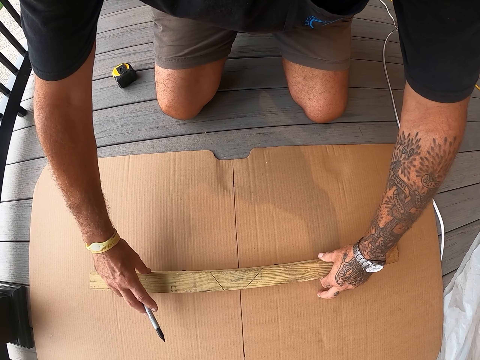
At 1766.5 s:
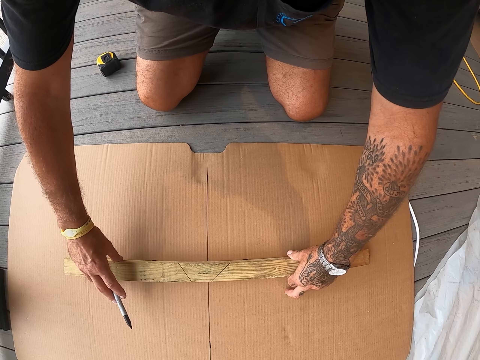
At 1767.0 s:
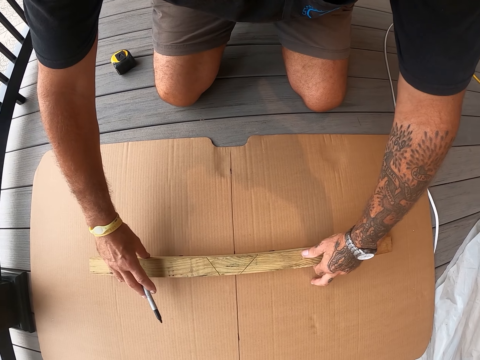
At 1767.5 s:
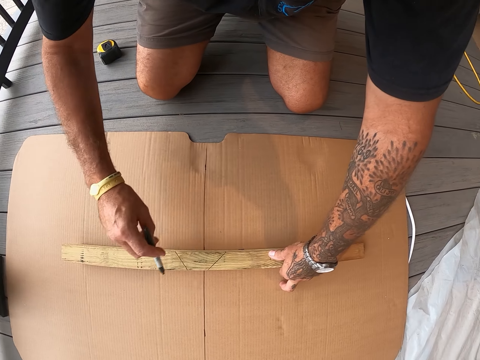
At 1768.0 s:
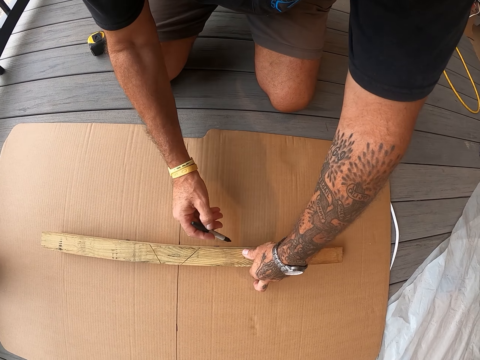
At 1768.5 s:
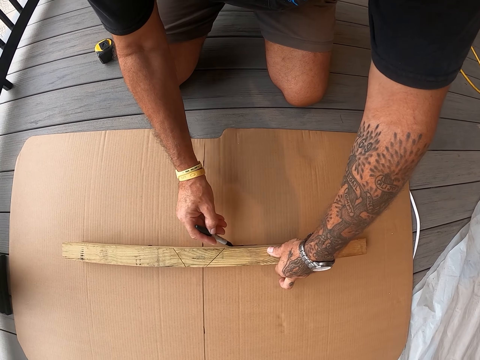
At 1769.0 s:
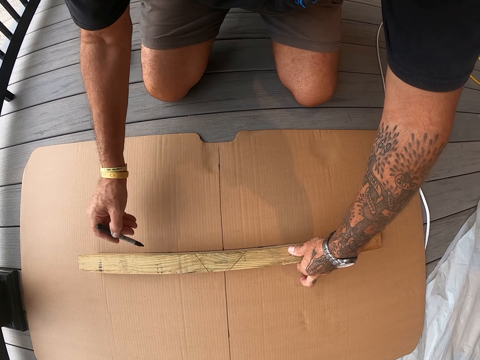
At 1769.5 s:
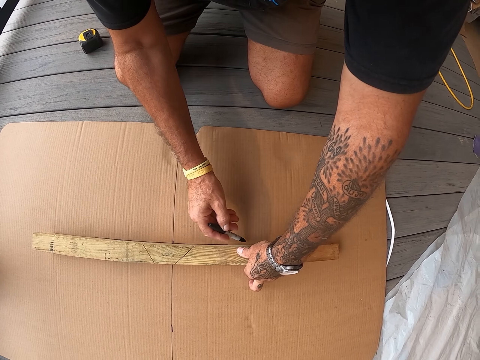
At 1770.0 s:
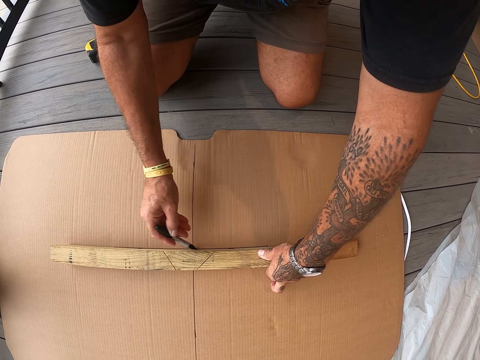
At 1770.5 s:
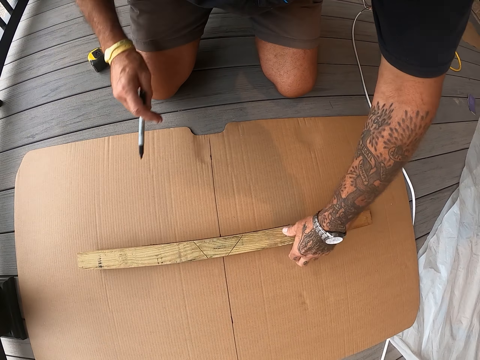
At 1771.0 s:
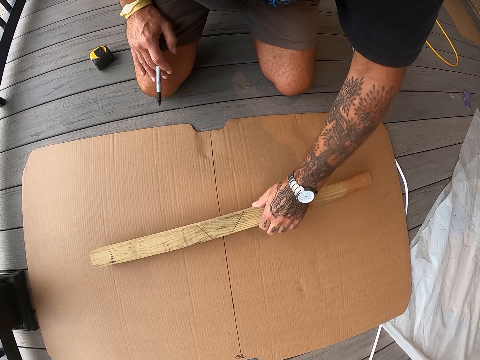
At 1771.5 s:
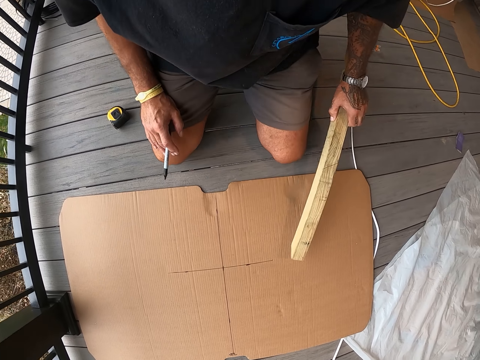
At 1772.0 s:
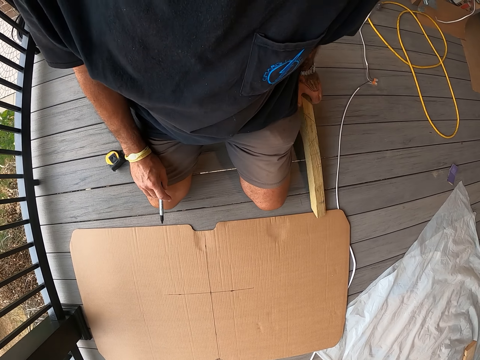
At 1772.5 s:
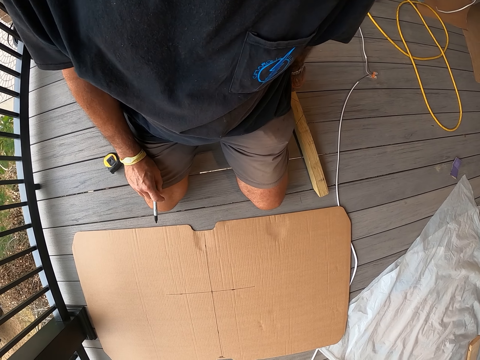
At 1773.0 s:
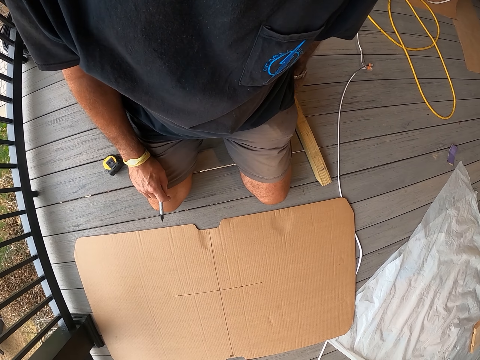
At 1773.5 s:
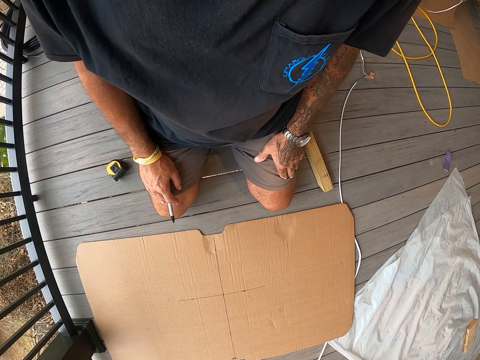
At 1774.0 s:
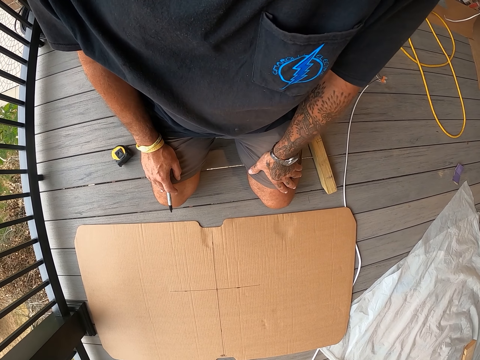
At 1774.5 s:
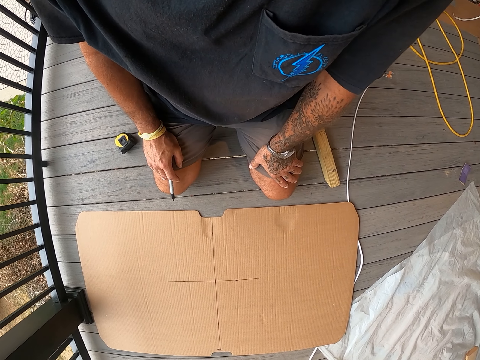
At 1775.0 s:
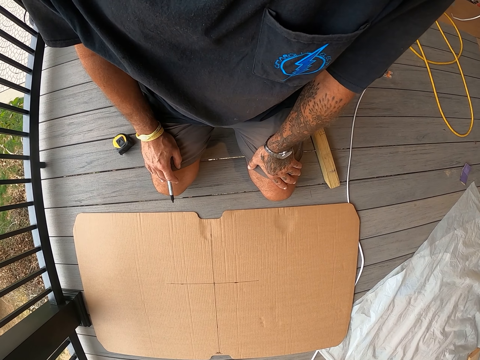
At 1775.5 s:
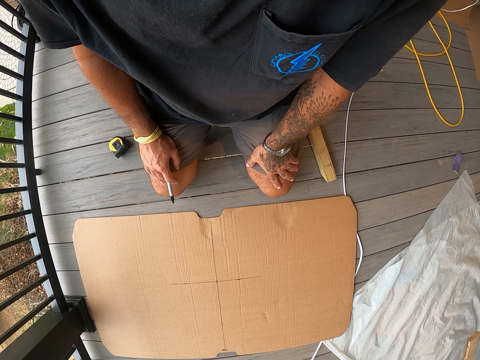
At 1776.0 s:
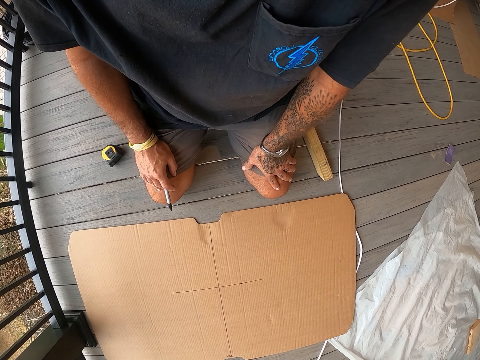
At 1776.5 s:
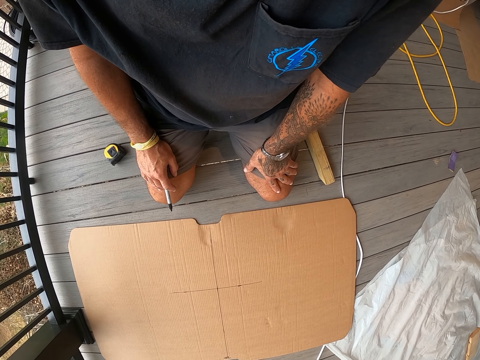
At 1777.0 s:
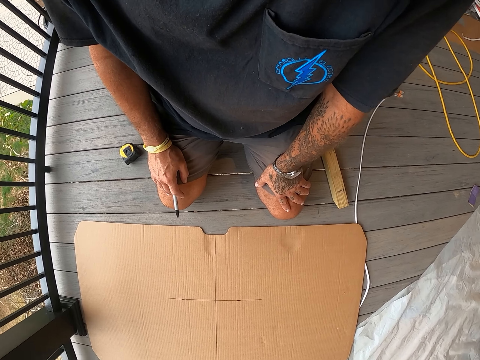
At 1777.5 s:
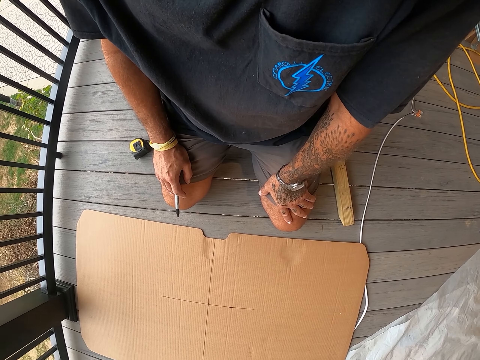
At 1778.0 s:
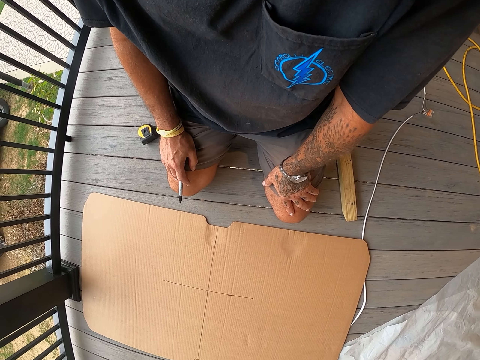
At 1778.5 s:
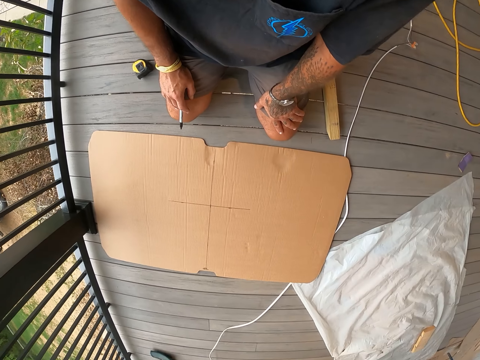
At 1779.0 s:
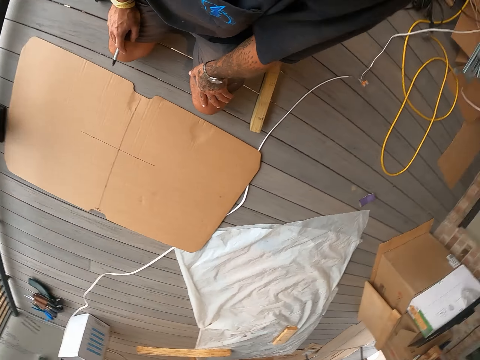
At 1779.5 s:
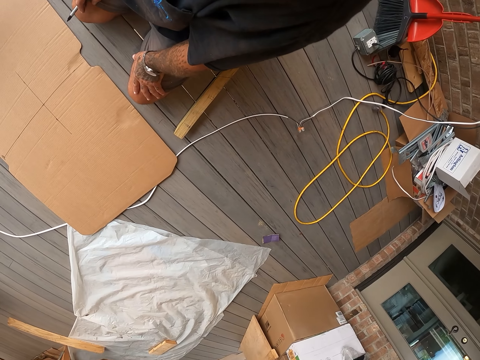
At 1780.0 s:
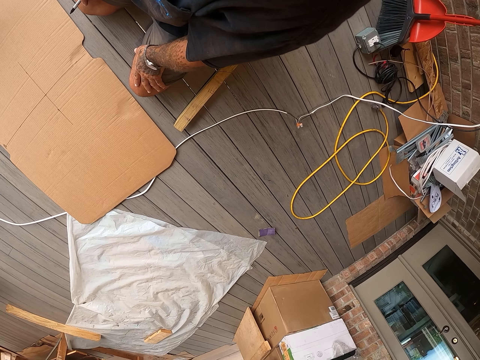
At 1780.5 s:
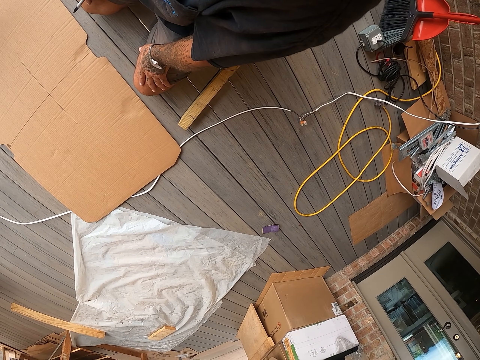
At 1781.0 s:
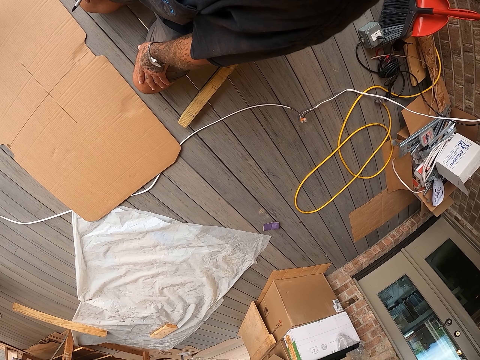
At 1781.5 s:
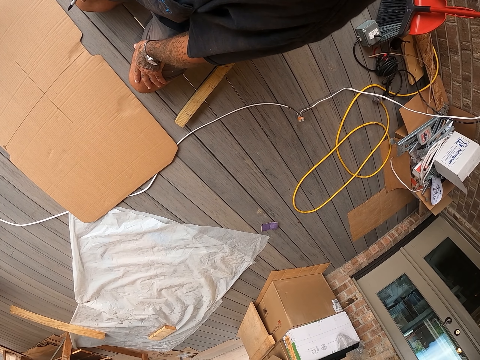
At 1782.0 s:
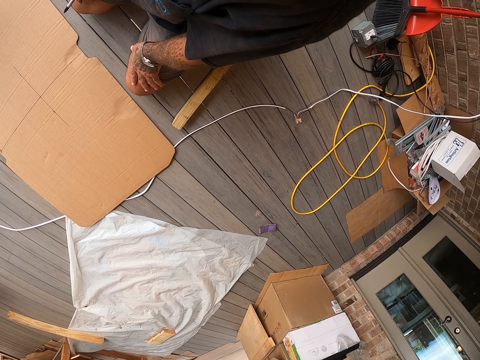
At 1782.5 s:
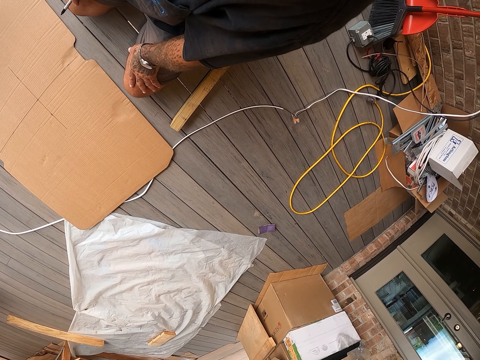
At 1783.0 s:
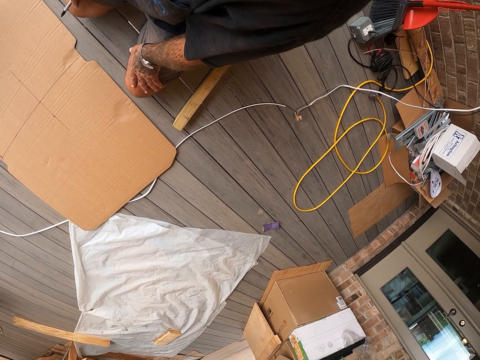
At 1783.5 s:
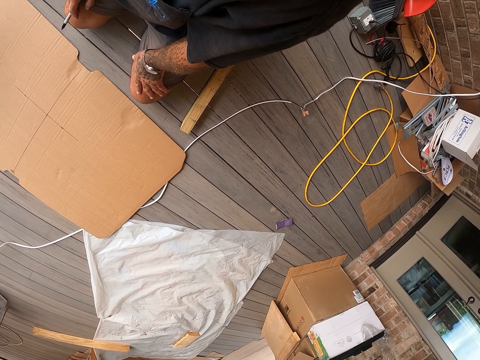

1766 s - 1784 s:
The camera wearer stares at the piece of wood or timber on the cardboard. They draw the line on the cardboard with a mark pen. They remove the piece of wood from the cardboard. They stare at the cardboard on the floor. They put the timber away. They look around the workshop.

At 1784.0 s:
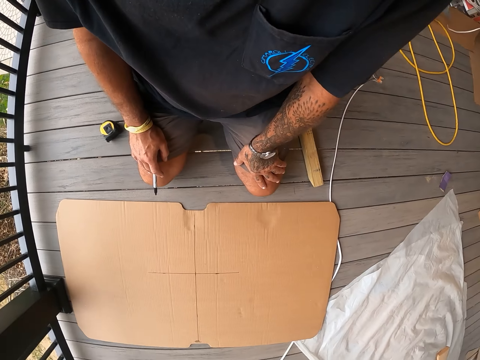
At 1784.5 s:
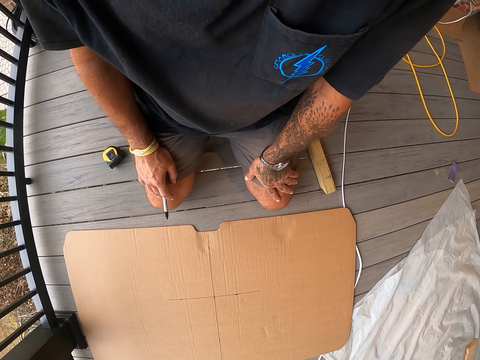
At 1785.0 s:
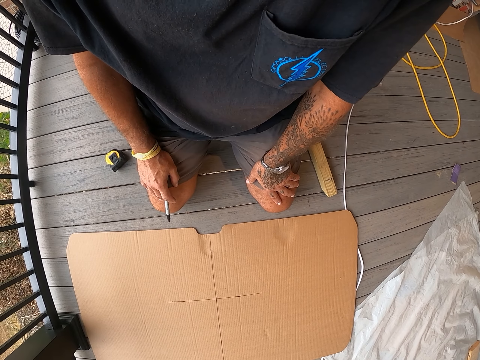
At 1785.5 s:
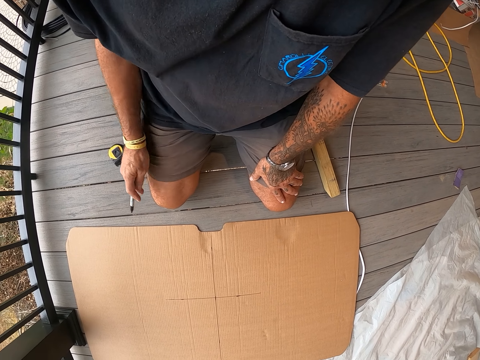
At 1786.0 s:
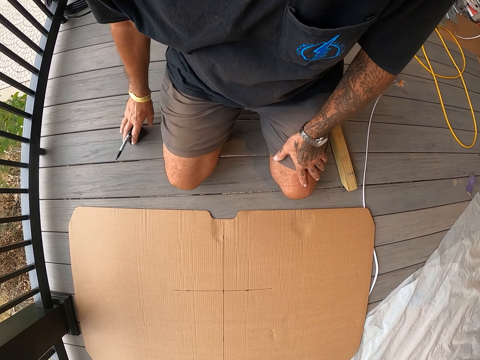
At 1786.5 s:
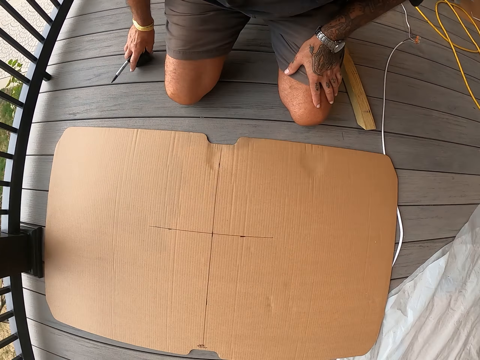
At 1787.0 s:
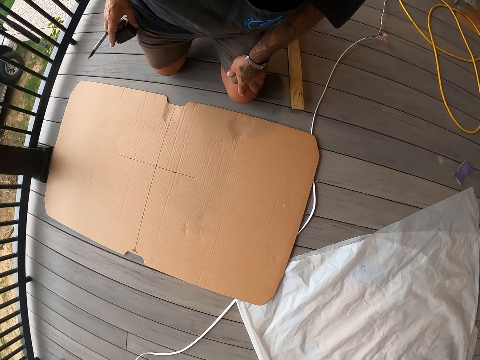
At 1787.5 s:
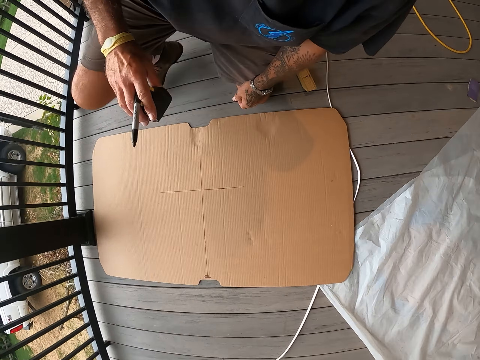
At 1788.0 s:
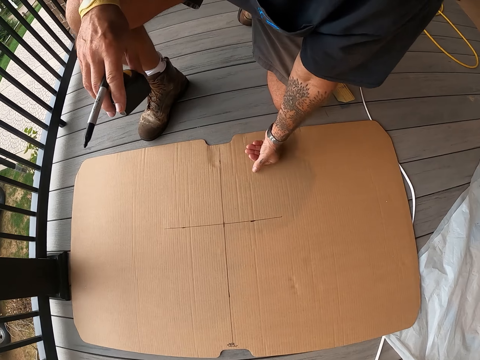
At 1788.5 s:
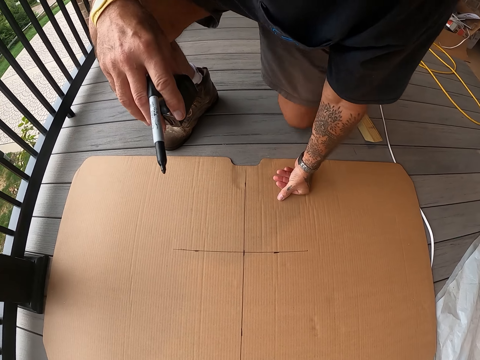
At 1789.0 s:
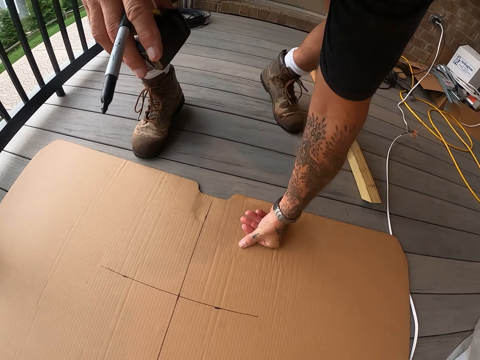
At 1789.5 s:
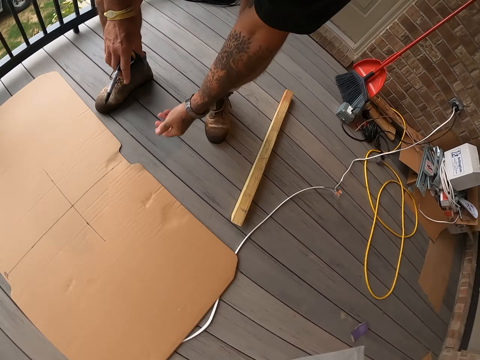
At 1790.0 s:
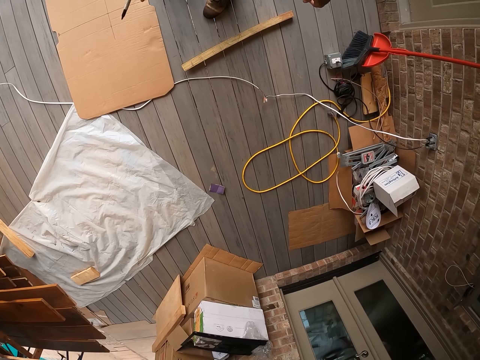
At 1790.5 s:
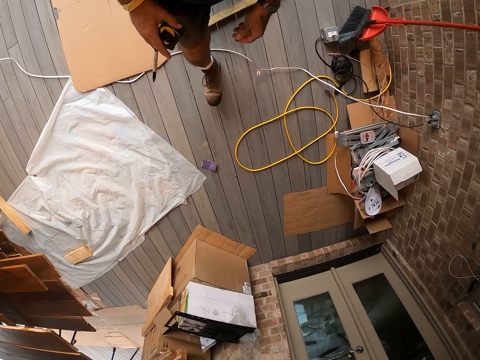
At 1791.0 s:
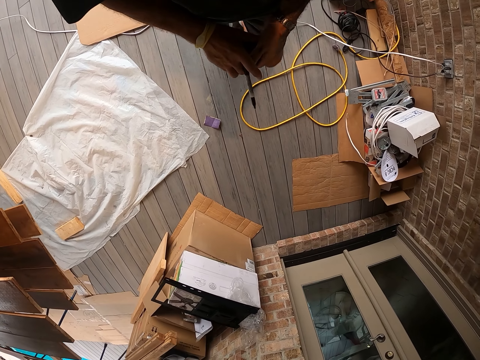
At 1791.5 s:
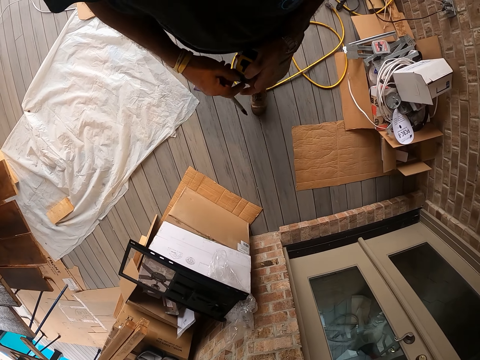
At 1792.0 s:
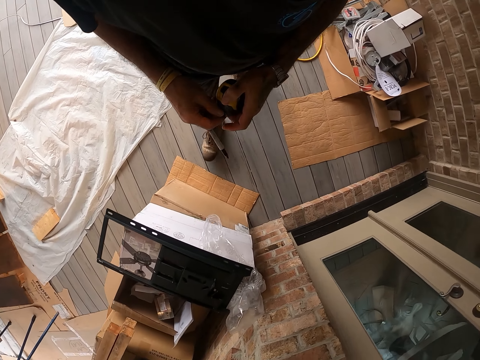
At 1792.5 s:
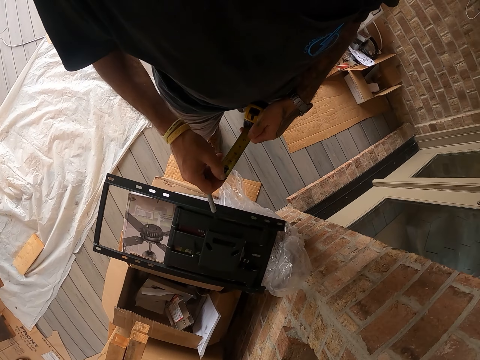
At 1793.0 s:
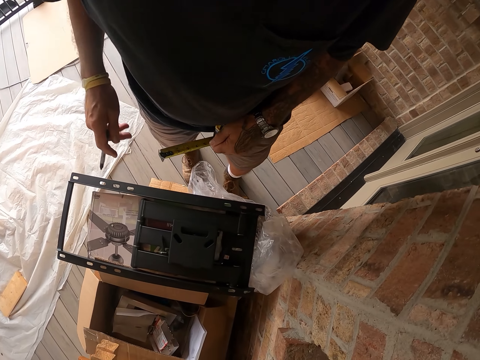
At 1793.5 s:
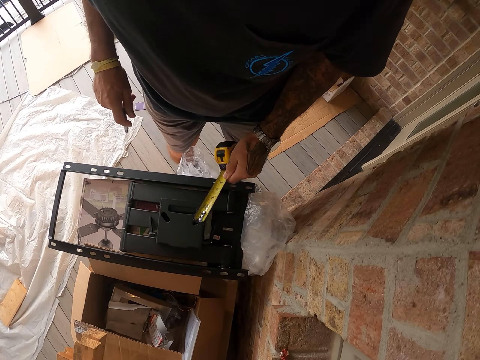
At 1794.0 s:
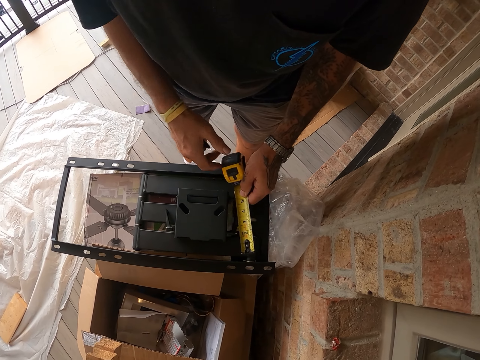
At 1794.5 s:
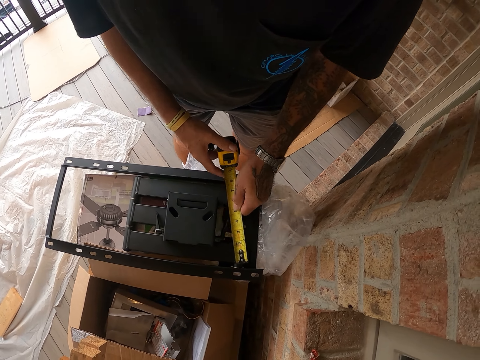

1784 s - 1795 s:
The camera wearer picks up the tape measure from the floor. They stand up from the floor. They walk around the workshop.
